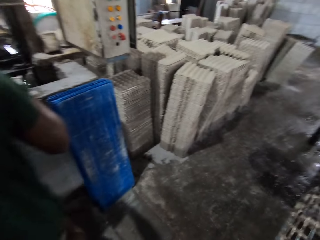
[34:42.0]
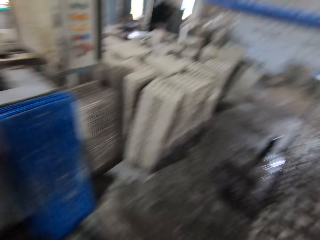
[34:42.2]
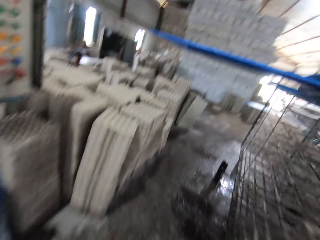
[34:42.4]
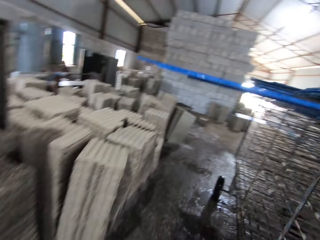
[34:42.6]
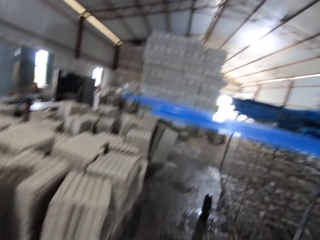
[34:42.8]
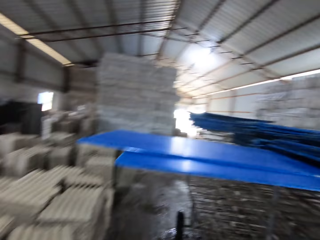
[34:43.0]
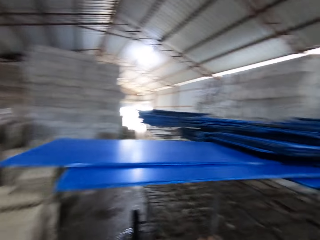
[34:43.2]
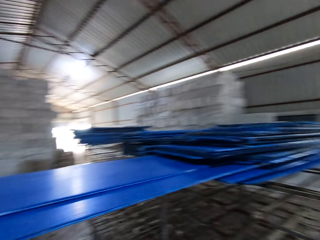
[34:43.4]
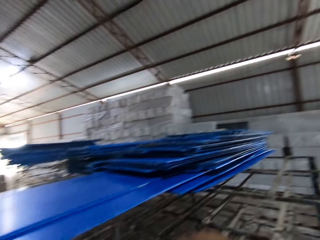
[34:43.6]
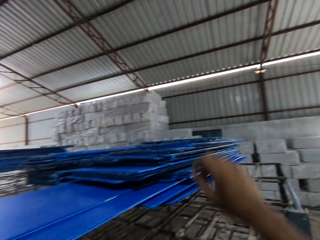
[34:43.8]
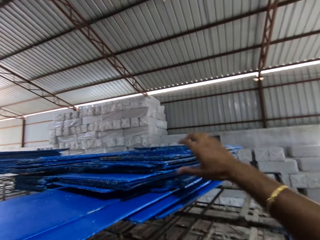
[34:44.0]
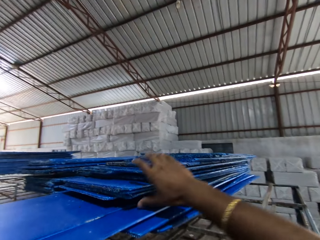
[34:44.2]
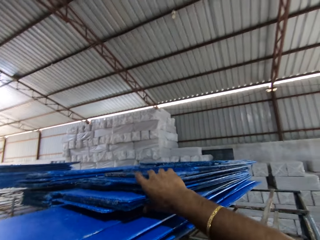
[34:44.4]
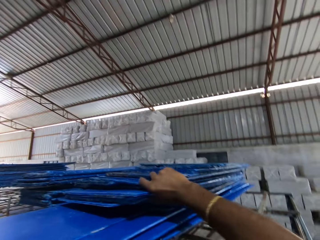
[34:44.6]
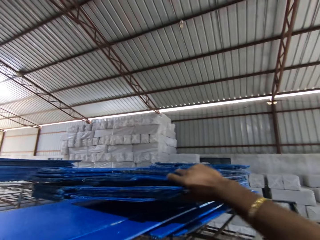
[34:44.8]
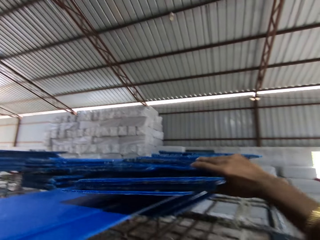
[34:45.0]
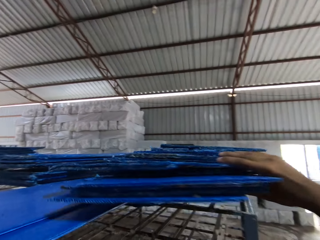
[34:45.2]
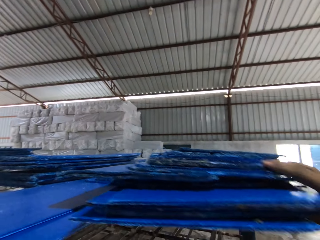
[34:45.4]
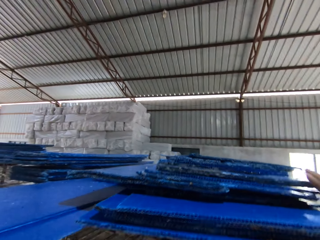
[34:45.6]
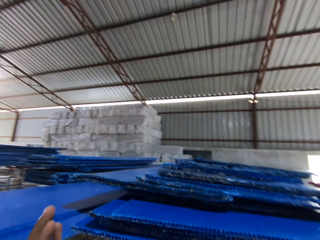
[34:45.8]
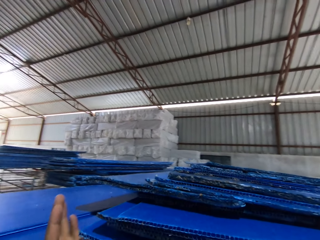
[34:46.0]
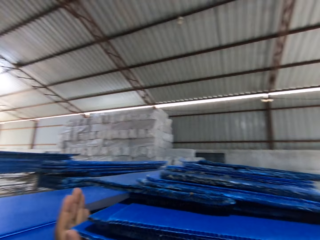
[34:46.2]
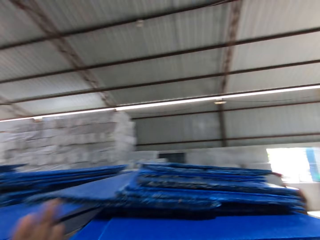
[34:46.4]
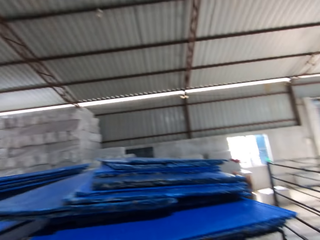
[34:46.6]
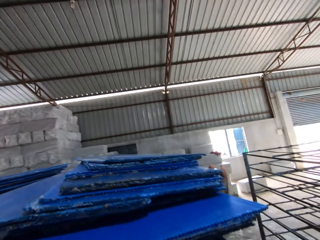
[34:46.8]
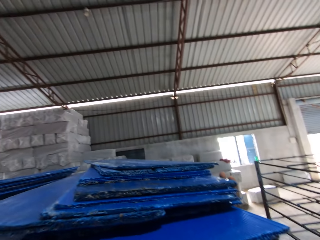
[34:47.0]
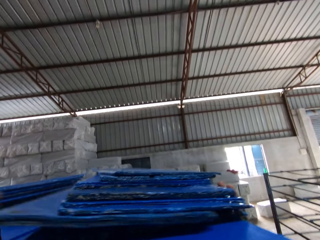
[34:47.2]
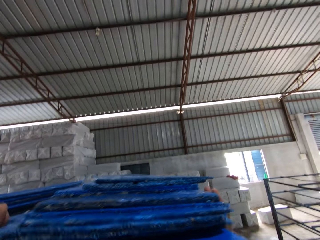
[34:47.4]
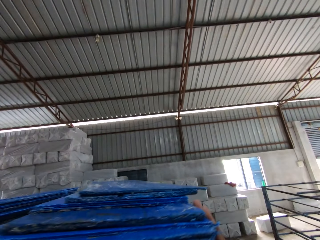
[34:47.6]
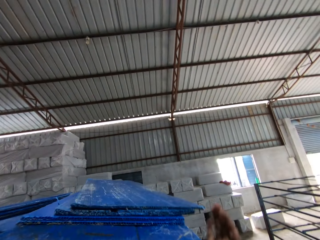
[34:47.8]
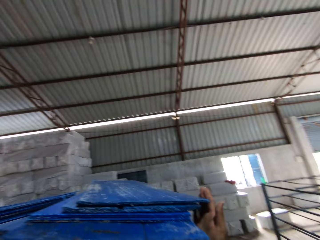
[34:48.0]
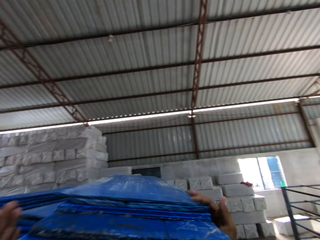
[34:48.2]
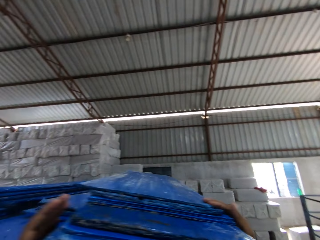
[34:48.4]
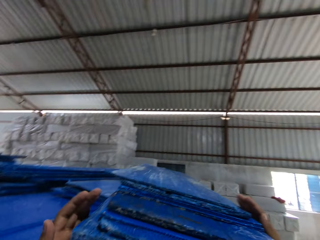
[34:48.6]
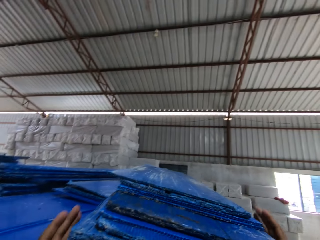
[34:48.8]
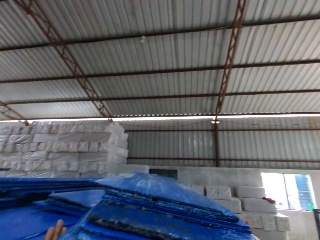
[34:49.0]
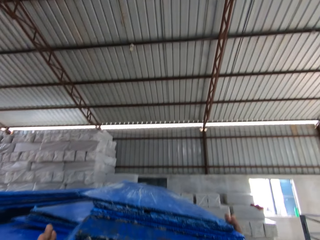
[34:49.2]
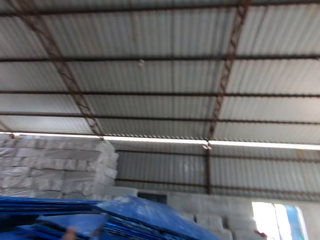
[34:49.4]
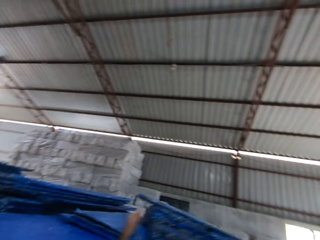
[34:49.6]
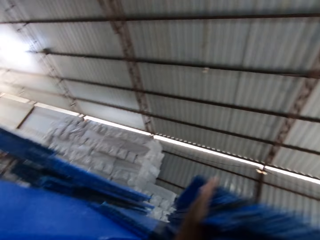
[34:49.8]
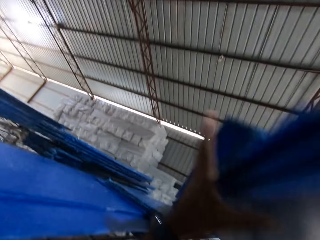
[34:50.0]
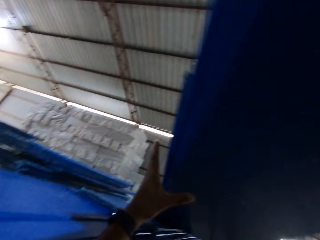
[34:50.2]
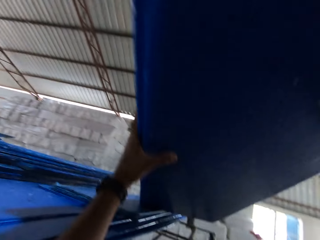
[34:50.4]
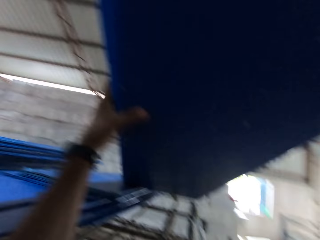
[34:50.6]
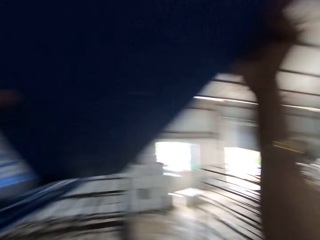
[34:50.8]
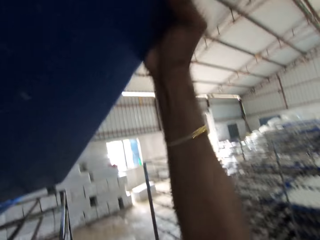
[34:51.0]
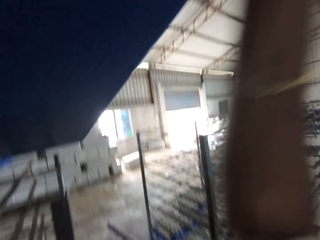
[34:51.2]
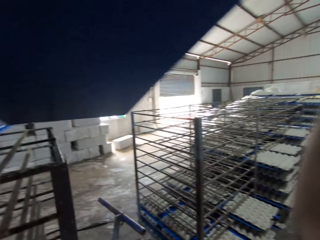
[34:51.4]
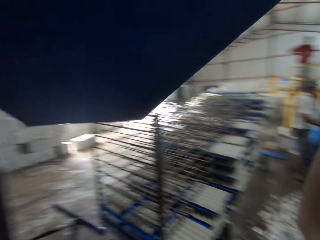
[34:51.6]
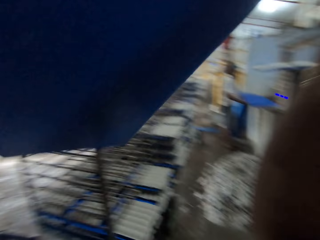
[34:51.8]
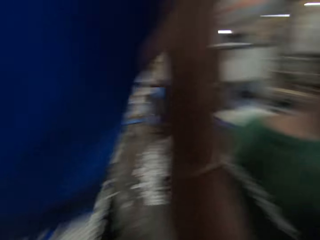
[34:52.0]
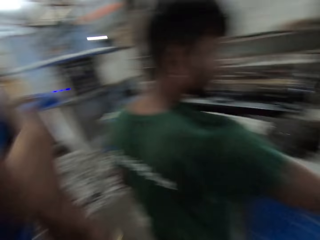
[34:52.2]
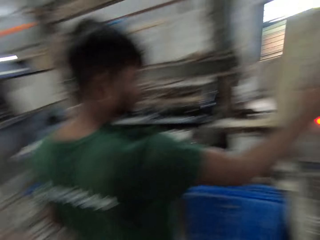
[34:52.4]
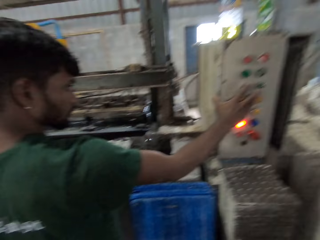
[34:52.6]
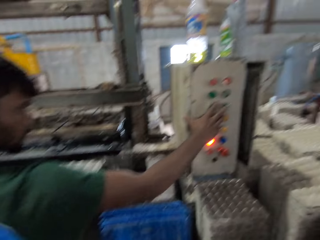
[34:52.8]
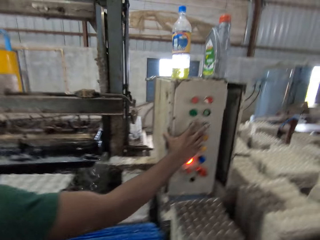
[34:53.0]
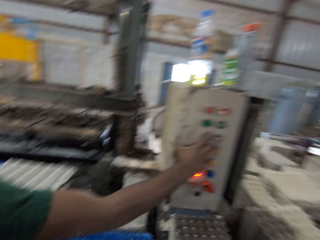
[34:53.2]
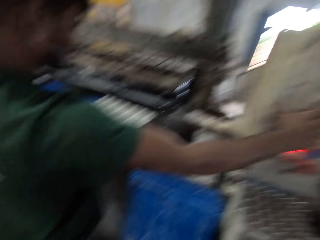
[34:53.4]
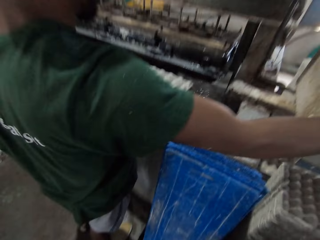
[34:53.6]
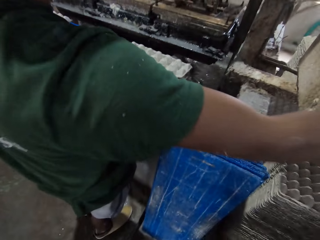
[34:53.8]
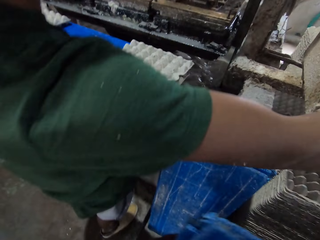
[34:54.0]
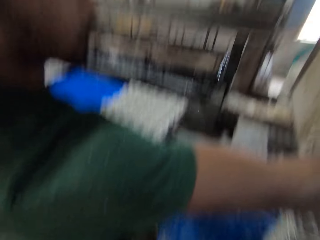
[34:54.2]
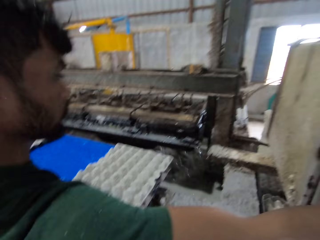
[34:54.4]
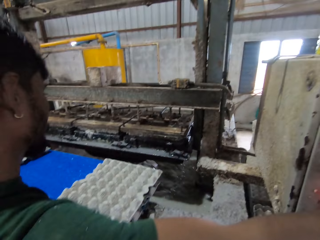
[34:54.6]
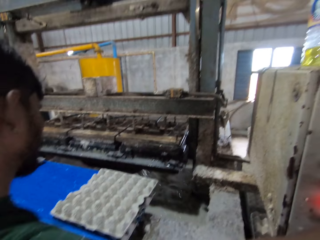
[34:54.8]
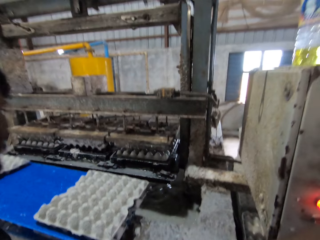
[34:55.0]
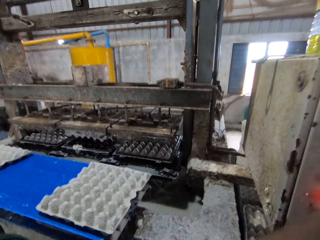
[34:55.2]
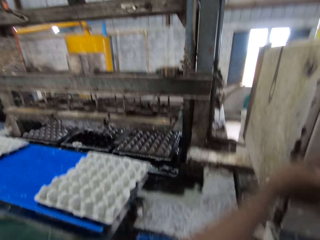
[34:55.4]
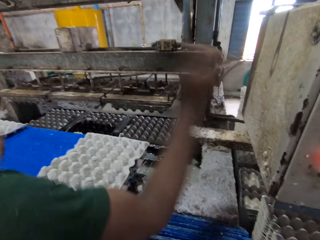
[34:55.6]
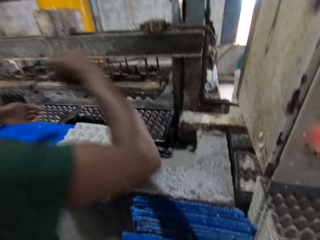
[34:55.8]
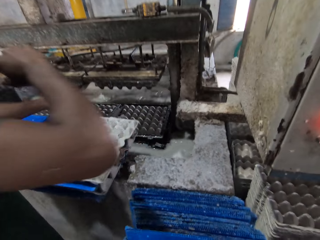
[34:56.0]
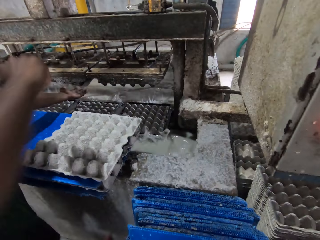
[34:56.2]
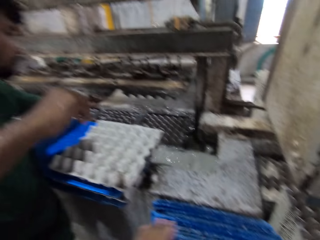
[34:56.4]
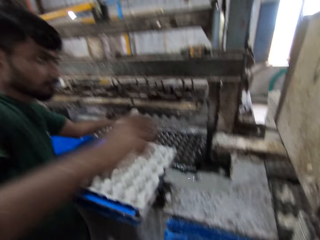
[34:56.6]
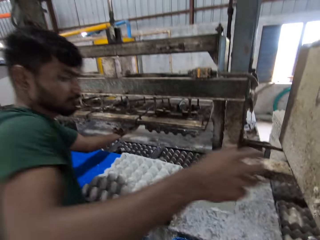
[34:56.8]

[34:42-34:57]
The camera wearer picks blue boards from a rack with his right hand. He adjusts the blue board on the rack with both hands. He picks the blue board from the rack with both hands. A man presses a button on the egg tray making machine. The man operates the egg machine with his right hand.

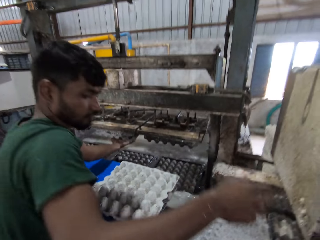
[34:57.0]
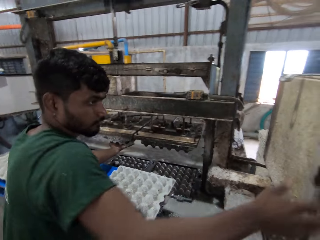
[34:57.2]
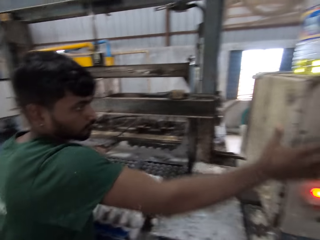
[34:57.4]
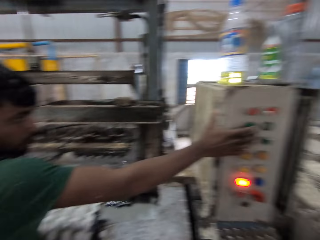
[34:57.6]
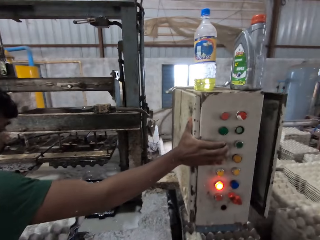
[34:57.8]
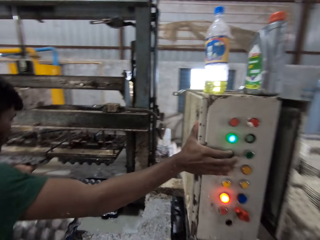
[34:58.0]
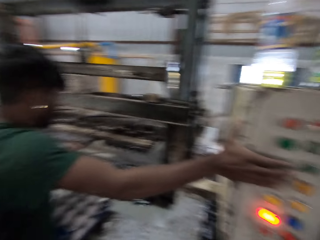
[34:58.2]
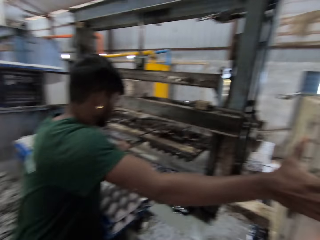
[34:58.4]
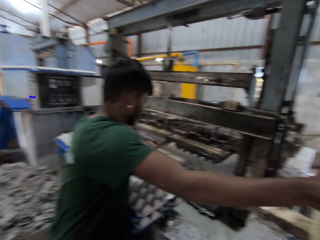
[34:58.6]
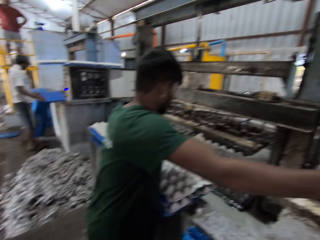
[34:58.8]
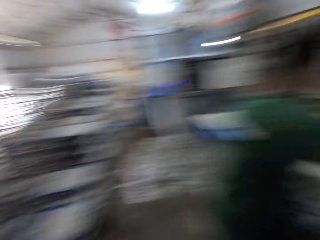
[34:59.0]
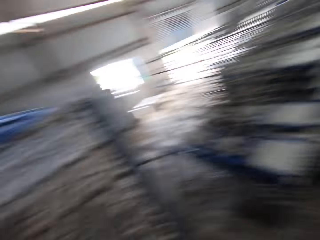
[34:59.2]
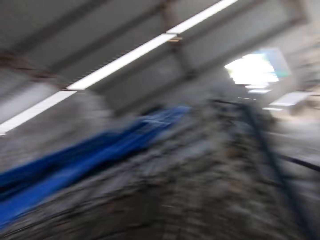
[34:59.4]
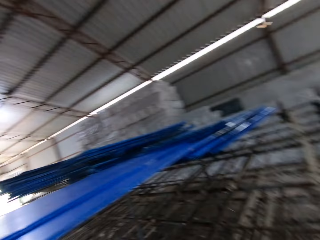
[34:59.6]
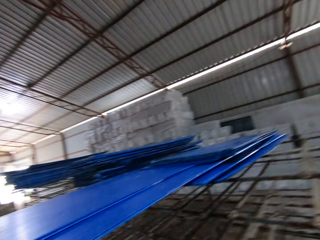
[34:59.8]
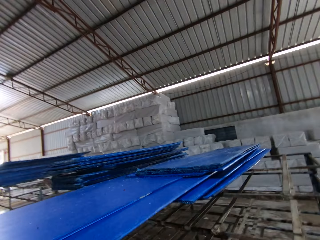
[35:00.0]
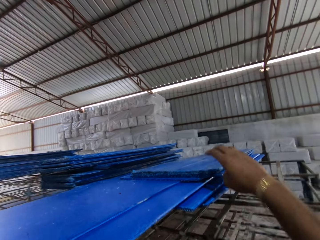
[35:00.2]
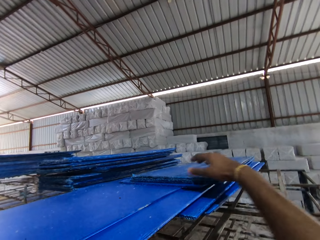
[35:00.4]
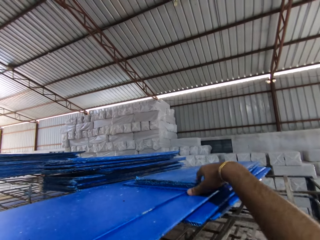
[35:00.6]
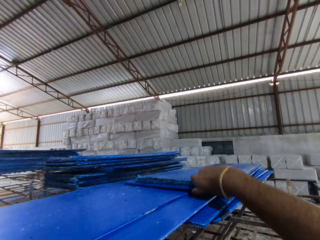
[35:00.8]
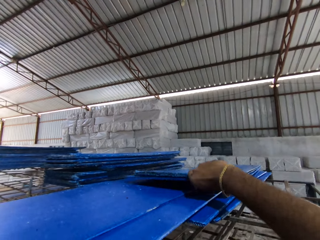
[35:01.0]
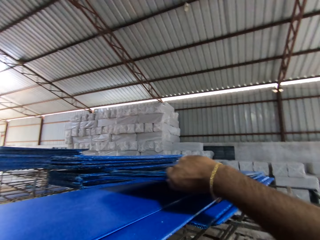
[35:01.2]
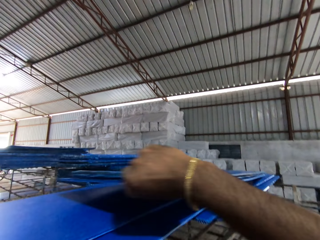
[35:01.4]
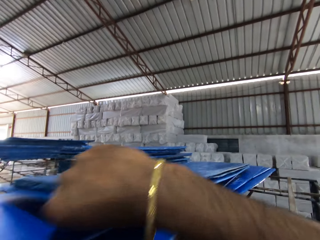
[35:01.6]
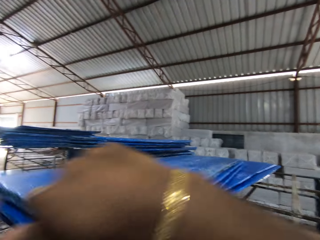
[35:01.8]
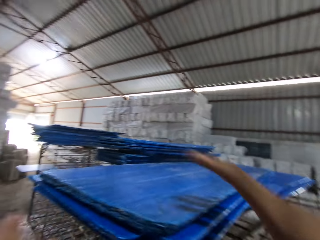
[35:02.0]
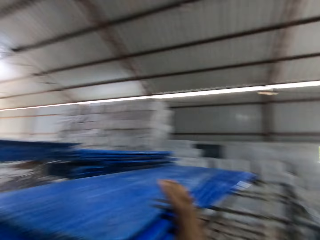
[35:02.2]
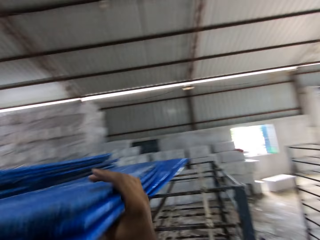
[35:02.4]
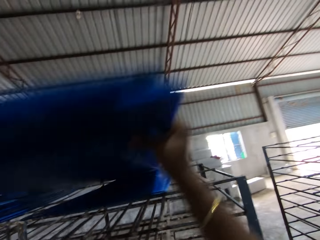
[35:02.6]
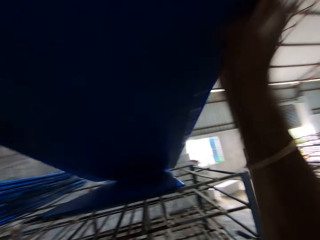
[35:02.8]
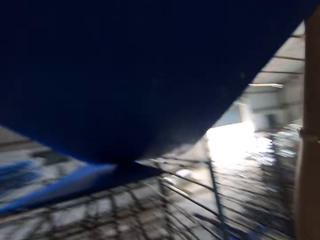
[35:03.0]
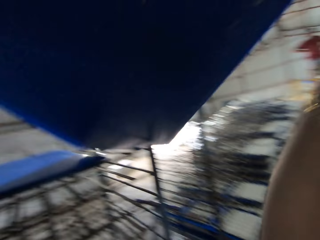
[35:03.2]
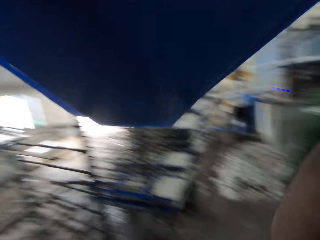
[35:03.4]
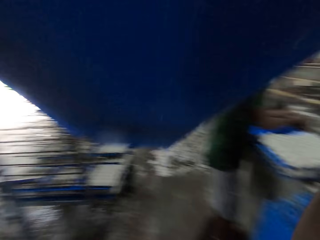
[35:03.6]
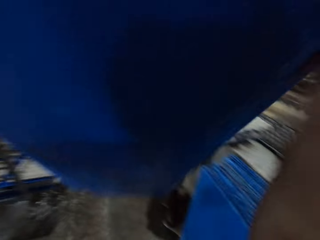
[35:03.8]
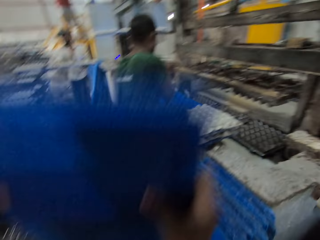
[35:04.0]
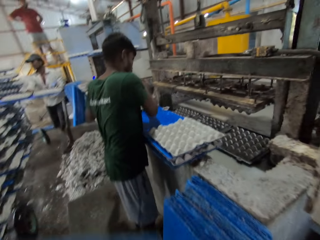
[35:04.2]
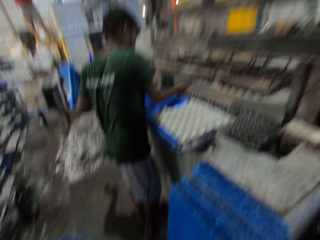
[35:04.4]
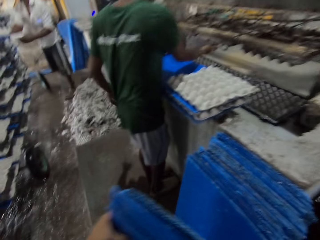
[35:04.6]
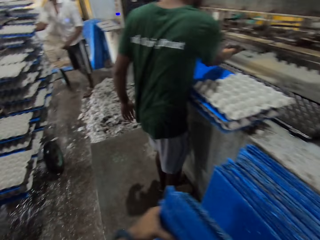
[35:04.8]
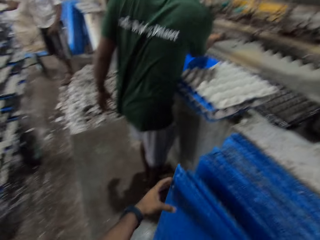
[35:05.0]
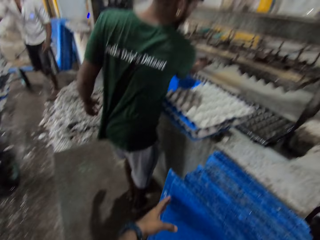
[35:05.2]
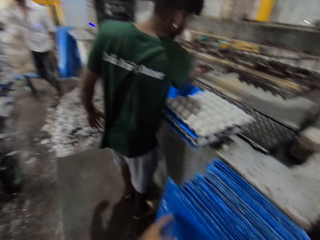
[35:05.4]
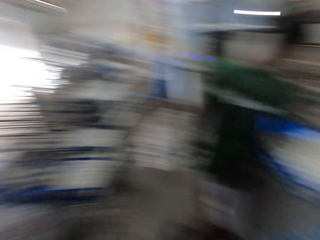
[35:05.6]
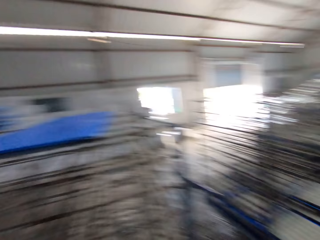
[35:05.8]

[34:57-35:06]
The camera wearer picks blue boards from the rack with his right hand. He puts the boards on the floor.
